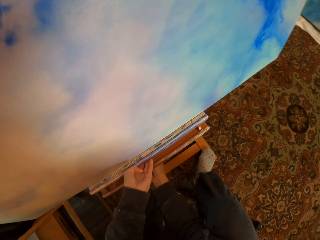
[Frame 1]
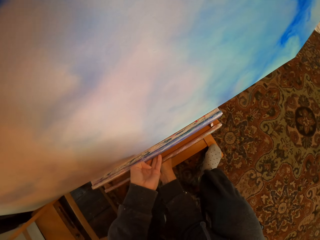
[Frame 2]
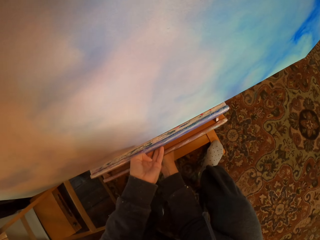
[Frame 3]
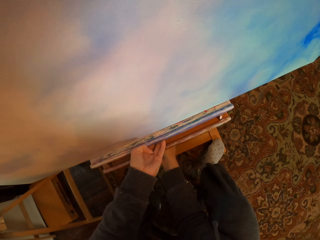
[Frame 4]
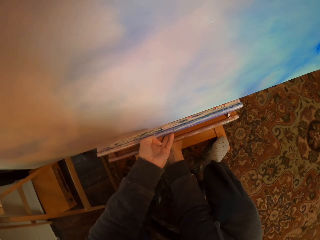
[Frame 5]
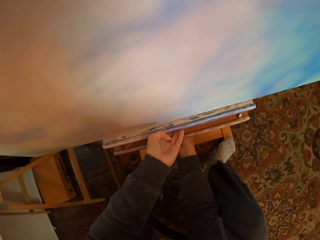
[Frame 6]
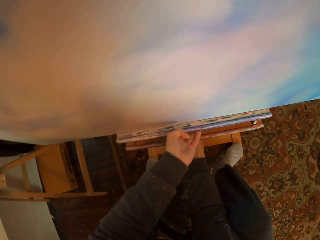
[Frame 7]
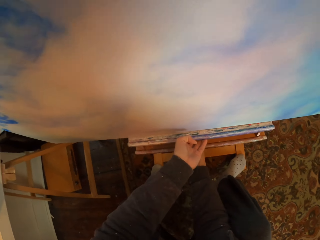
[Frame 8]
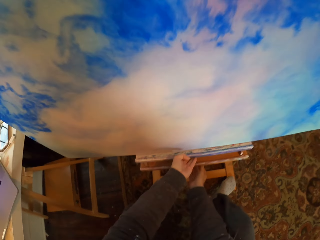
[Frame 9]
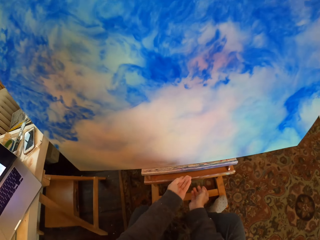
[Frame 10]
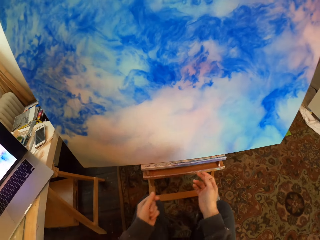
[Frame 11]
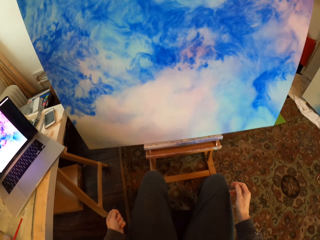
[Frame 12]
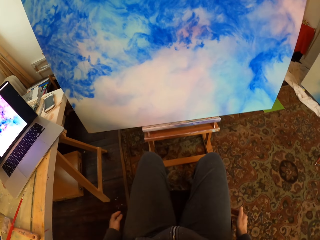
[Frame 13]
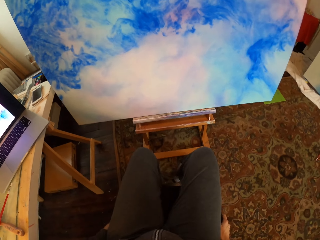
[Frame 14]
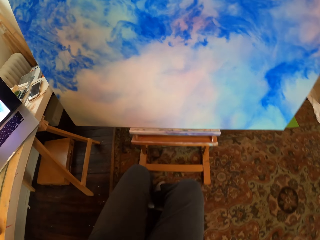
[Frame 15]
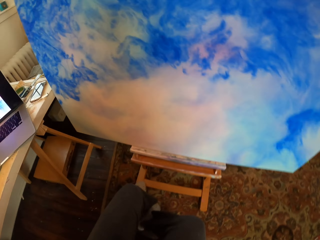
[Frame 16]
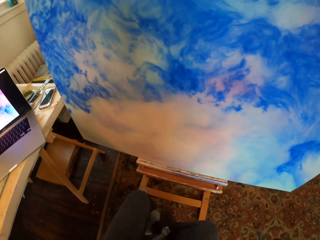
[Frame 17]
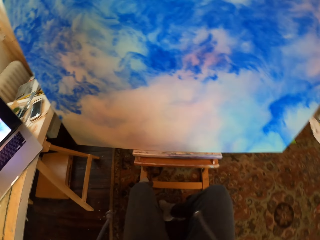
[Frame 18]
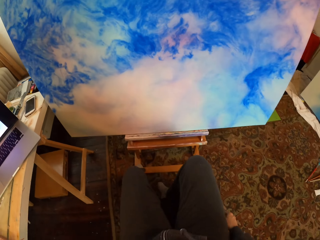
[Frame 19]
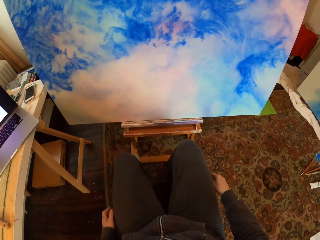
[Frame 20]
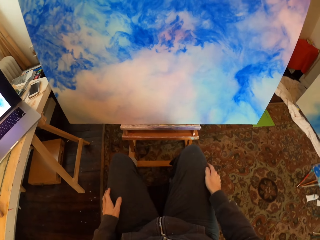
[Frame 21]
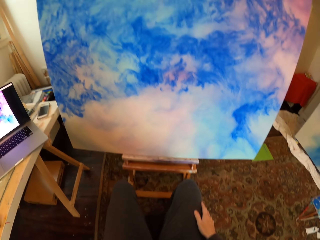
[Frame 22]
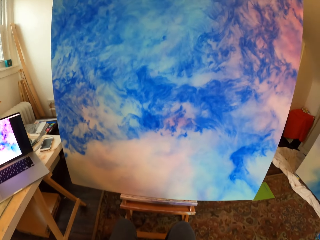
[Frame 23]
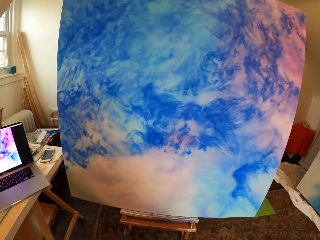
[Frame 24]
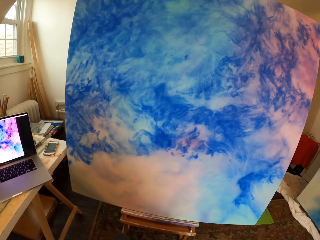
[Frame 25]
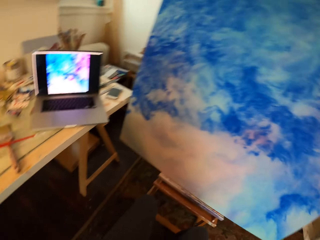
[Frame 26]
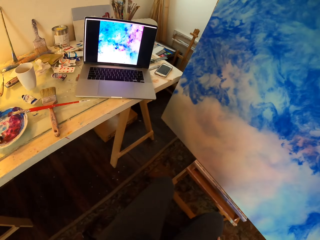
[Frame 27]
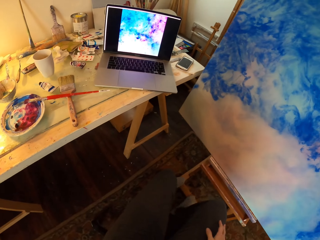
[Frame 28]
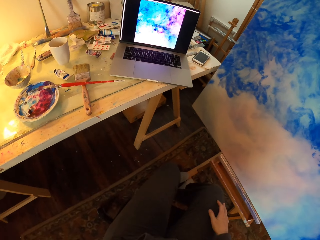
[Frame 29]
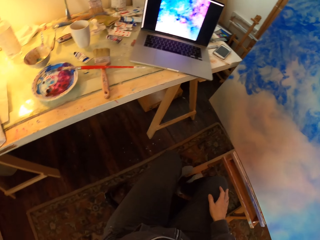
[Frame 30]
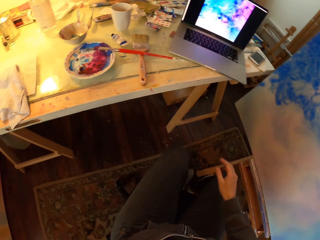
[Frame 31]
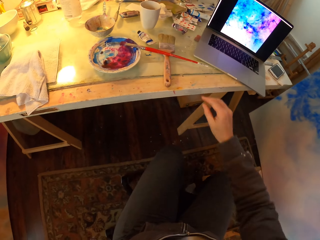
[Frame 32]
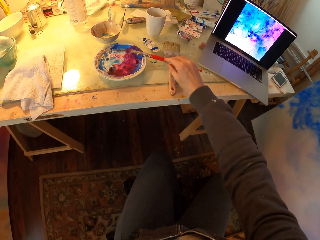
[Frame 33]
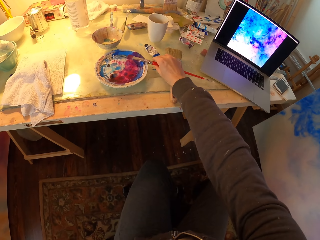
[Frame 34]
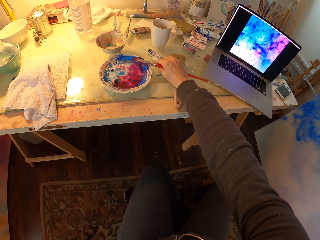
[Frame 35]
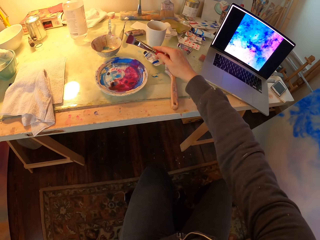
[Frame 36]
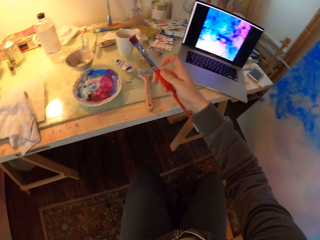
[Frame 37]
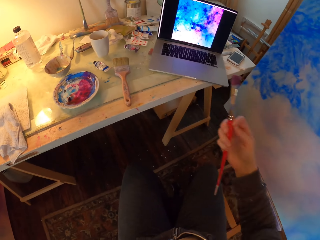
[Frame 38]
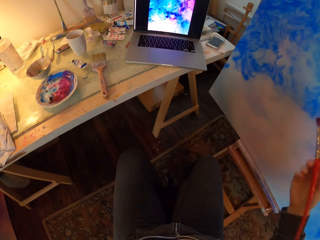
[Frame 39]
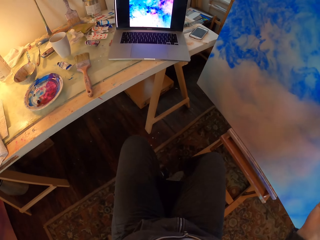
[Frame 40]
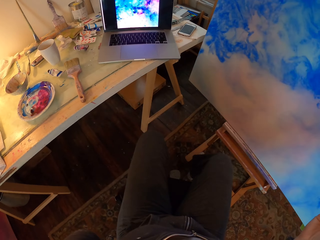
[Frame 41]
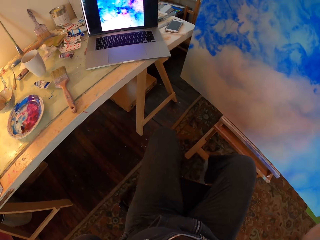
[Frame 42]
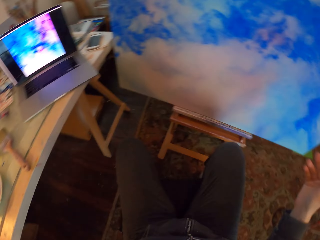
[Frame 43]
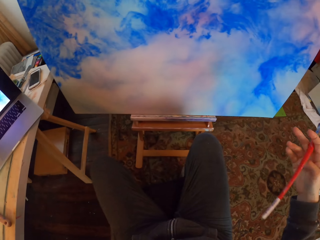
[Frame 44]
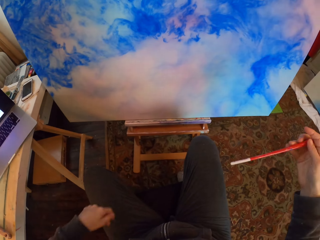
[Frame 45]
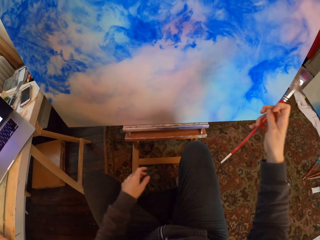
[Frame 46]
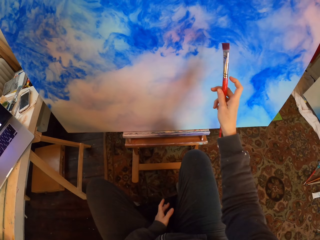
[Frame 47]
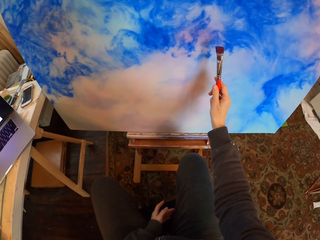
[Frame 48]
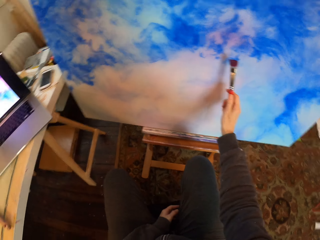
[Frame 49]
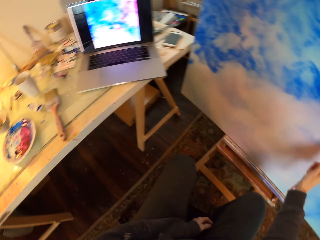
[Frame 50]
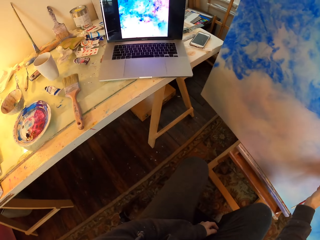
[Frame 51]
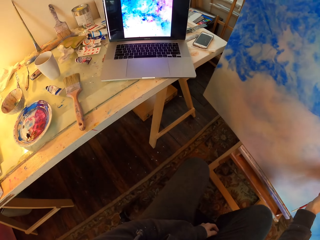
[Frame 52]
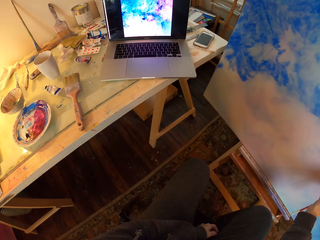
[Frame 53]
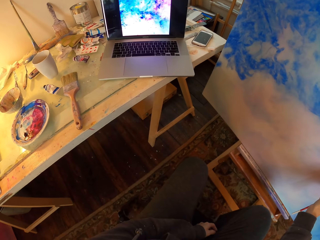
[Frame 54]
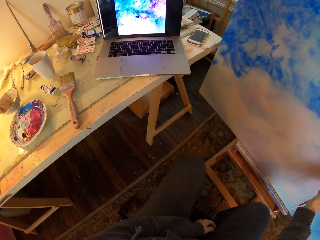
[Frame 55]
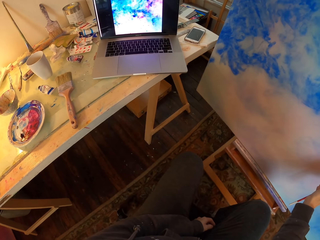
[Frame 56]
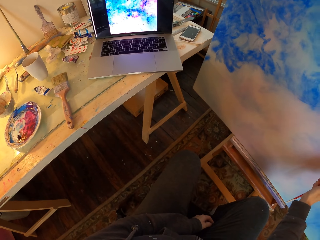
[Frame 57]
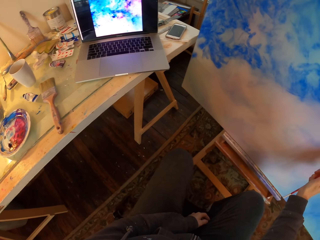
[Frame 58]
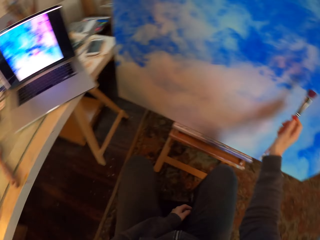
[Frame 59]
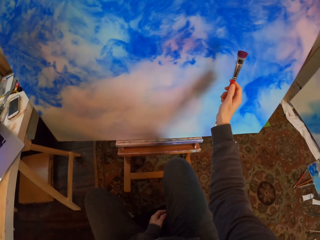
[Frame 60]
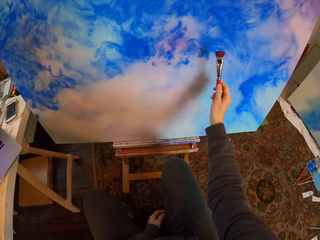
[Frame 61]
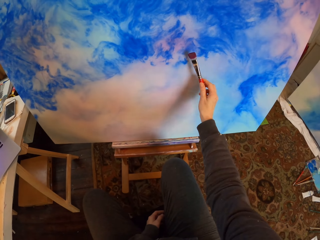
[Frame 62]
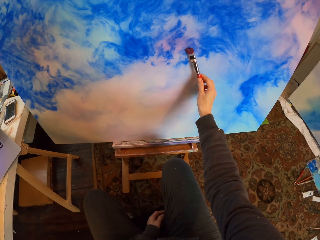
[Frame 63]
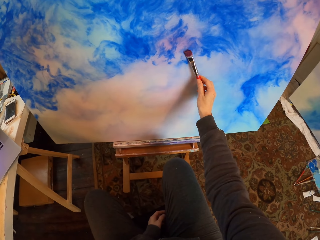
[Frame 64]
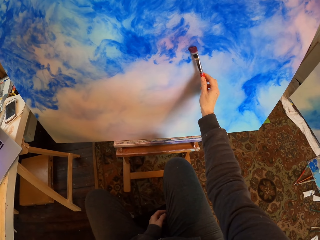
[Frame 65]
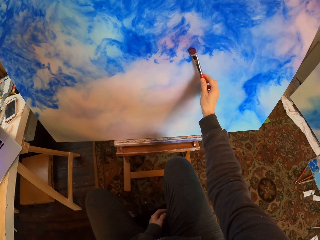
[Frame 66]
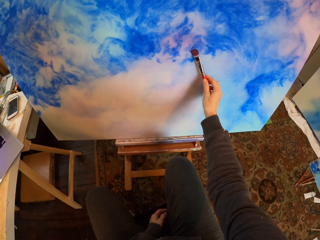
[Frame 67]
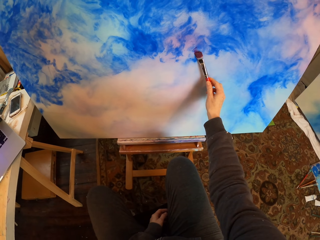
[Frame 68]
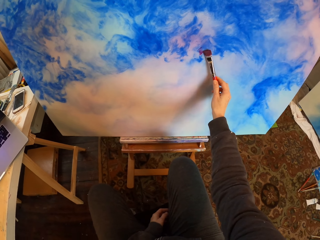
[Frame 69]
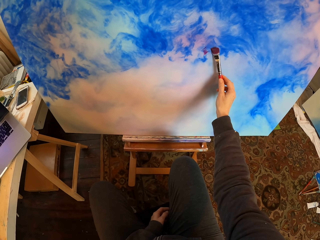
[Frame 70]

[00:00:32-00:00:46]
The camera wearer looks at the painting. He rubs his hands on the pants. He turns. He picks up the paint brush. He turns. He looks at the painting. He draws on the board. He looks at the laptop. He looks at the portrait. He draws on the board and paints.

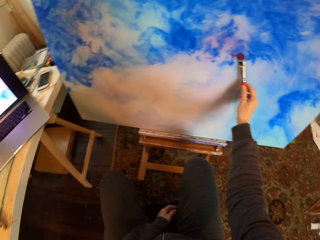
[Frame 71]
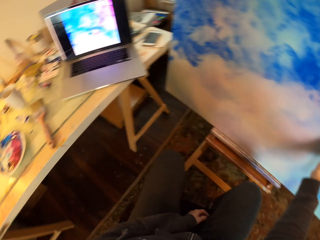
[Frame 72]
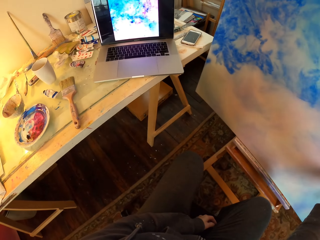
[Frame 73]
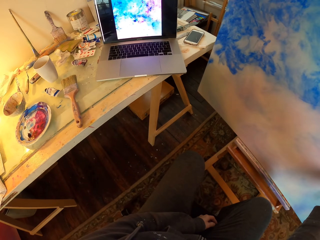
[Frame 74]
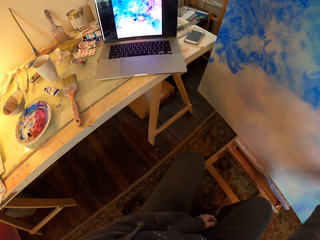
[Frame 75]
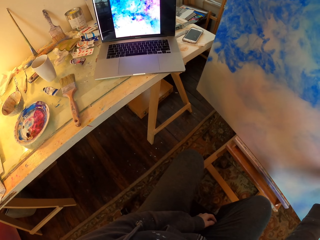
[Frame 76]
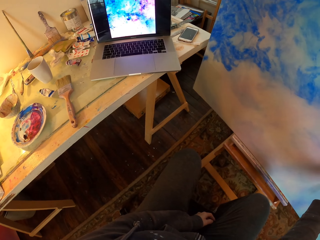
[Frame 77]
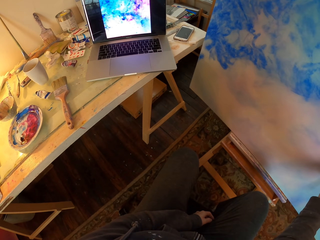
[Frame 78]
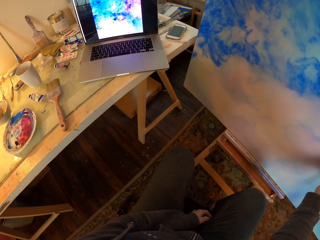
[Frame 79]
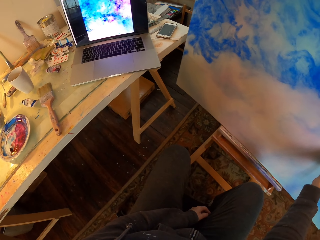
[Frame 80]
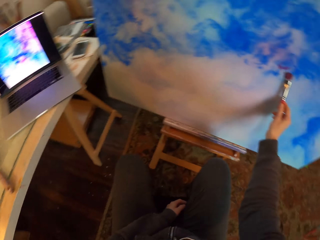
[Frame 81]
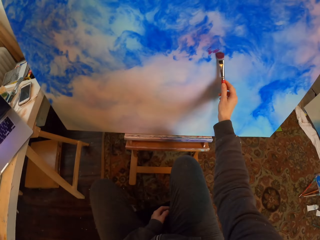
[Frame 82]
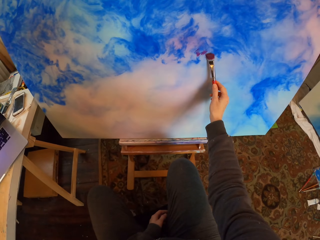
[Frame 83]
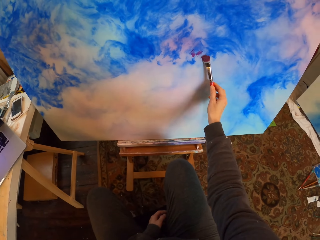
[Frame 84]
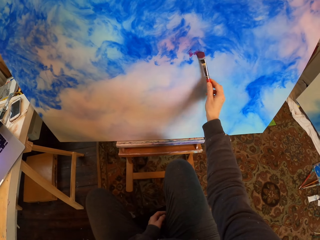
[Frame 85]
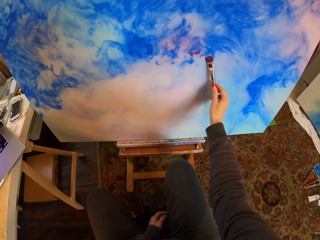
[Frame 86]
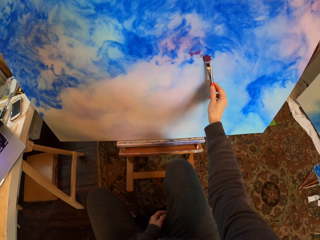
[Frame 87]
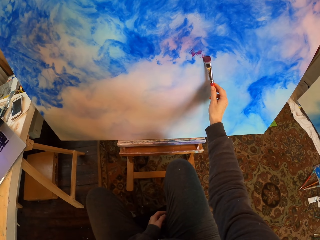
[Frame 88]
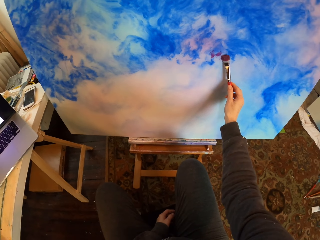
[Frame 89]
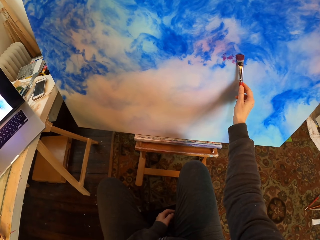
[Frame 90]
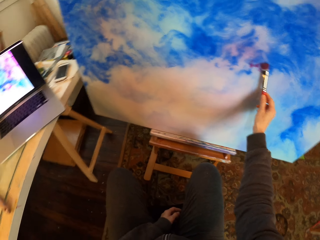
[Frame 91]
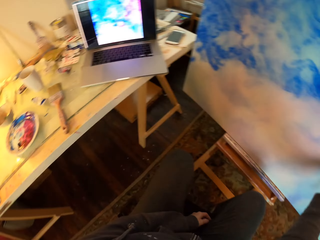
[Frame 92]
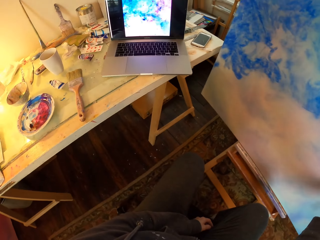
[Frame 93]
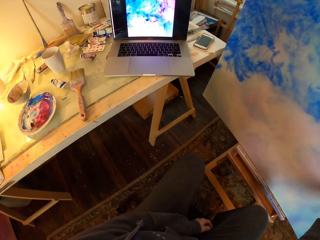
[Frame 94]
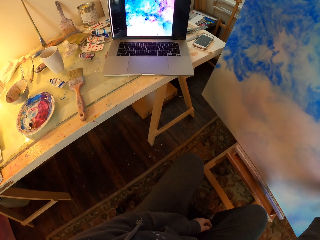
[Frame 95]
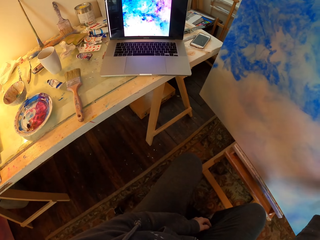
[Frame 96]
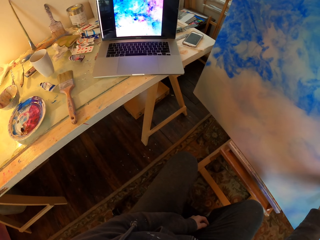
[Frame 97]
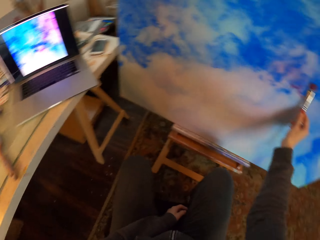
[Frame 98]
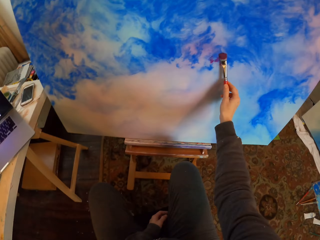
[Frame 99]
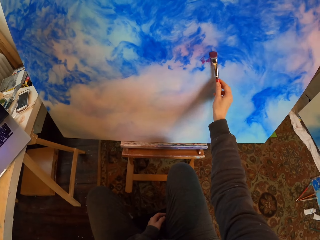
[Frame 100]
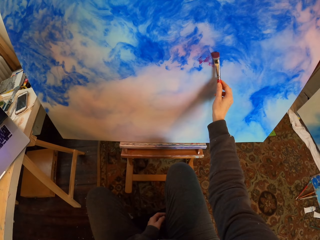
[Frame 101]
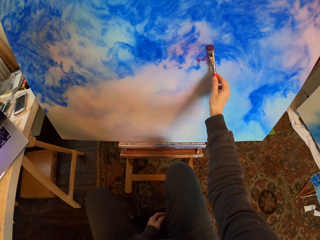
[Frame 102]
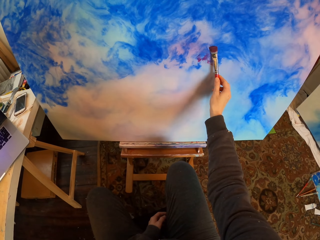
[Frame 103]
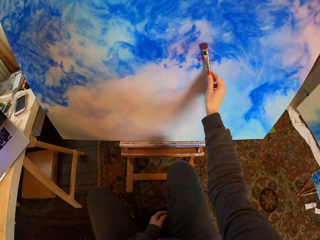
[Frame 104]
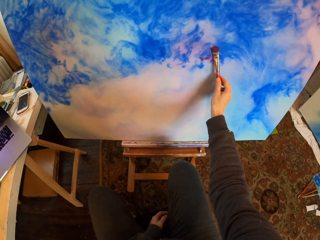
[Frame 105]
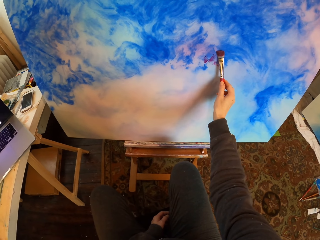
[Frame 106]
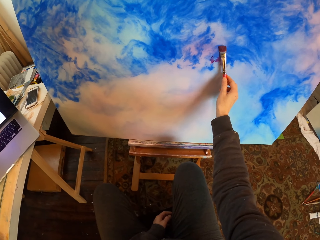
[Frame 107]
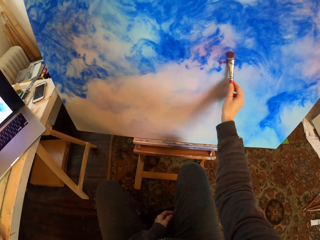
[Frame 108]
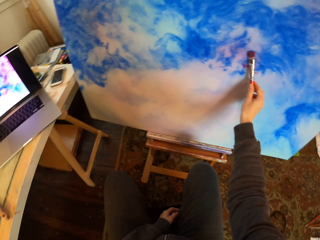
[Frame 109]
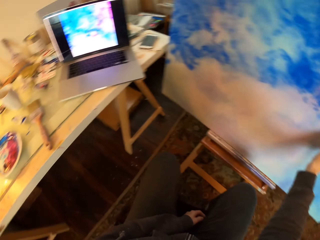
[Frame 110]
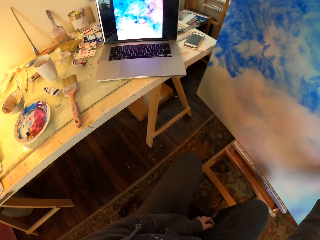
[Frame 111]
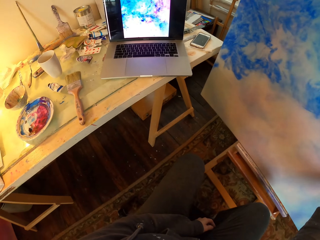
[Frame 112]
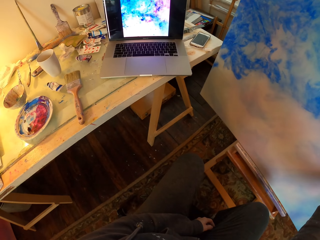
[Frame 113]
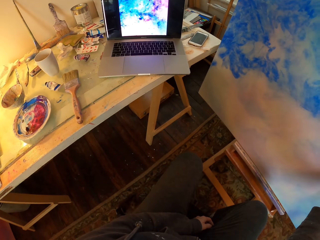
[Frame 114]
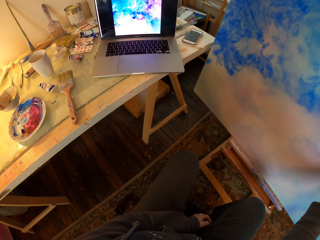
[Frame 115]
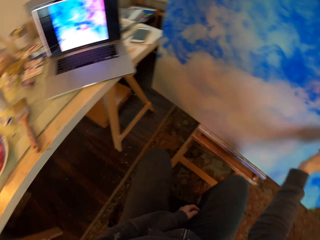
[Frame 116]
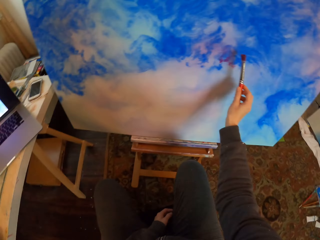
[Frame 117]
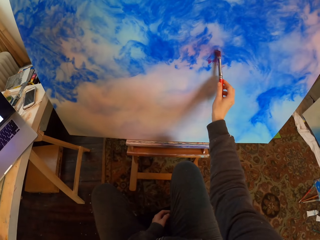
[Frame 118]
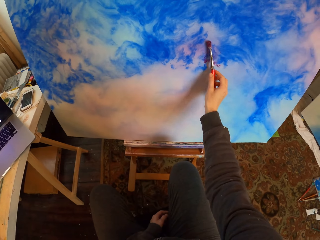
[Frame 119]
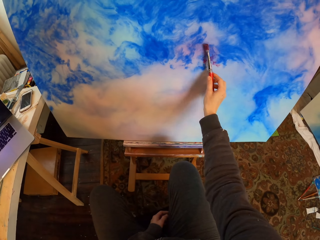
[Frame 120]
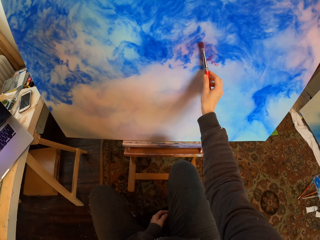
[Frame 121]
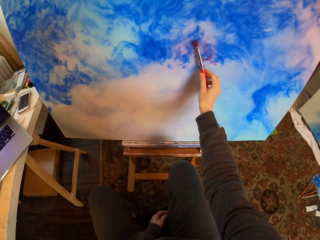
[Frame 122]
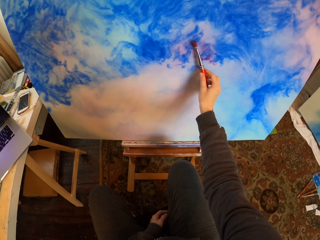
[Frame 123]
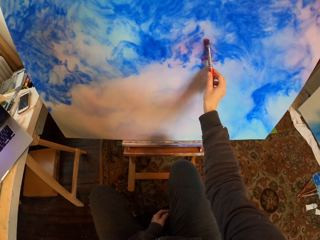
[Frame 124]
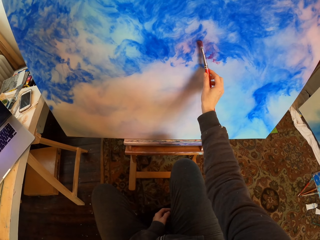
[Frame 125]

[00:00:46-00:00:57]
The camera wearer turns. They look at the laptop. They look at the portrait. They paint. They look at the laptop. They look at the portrait. They look at the laptop. They look at the portrait.
